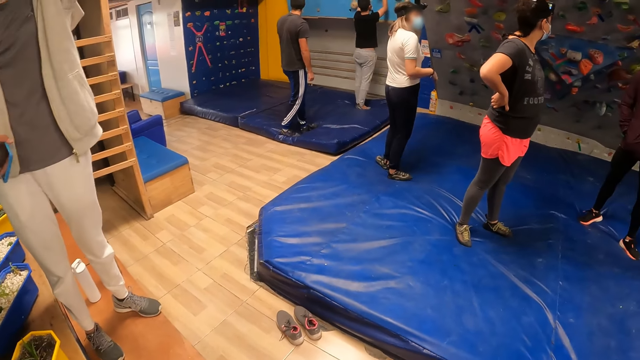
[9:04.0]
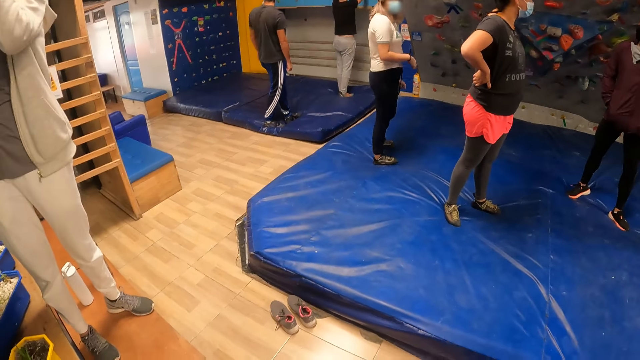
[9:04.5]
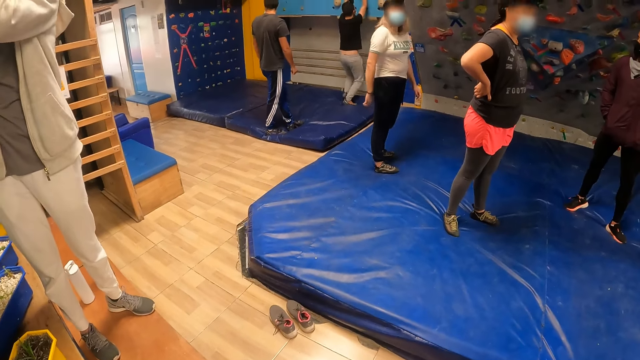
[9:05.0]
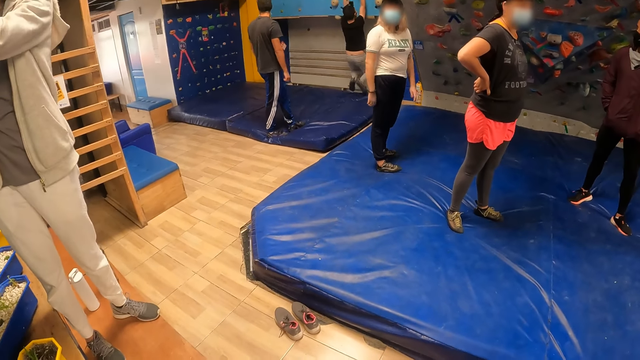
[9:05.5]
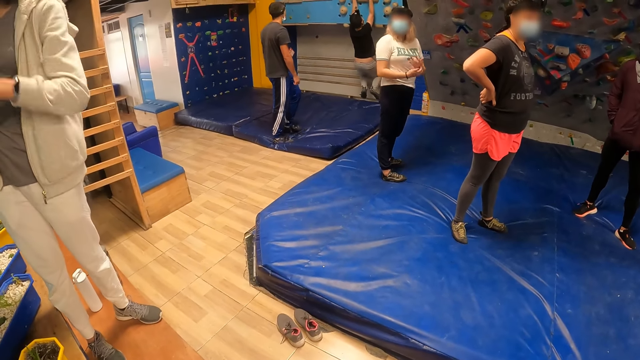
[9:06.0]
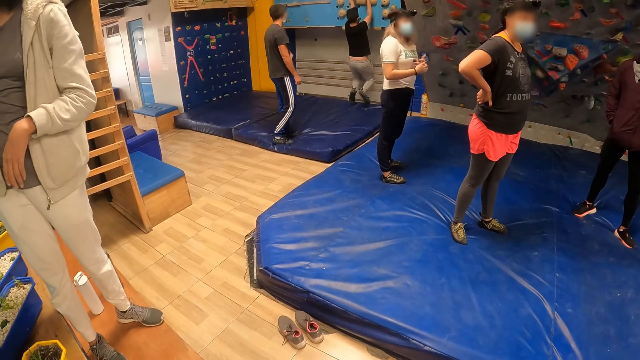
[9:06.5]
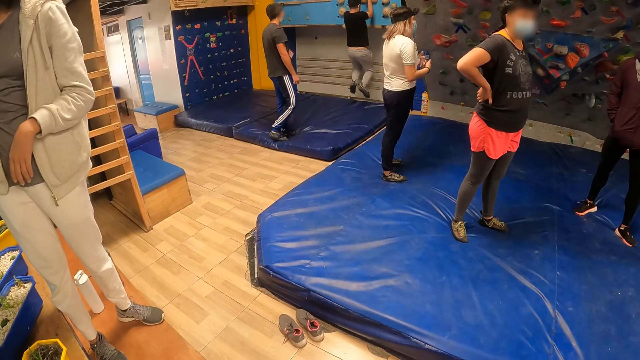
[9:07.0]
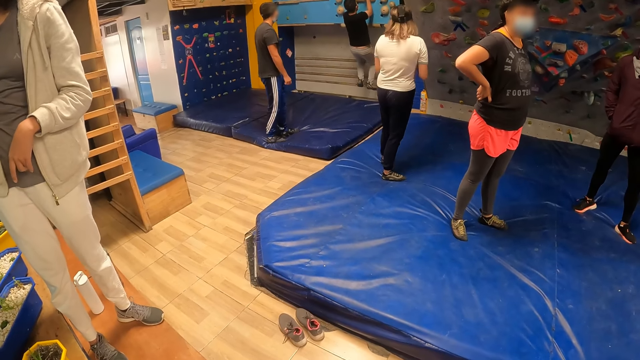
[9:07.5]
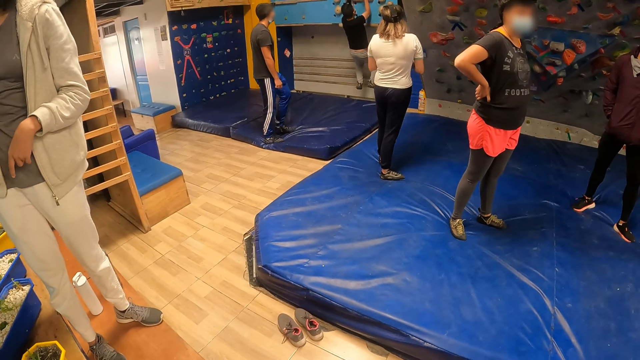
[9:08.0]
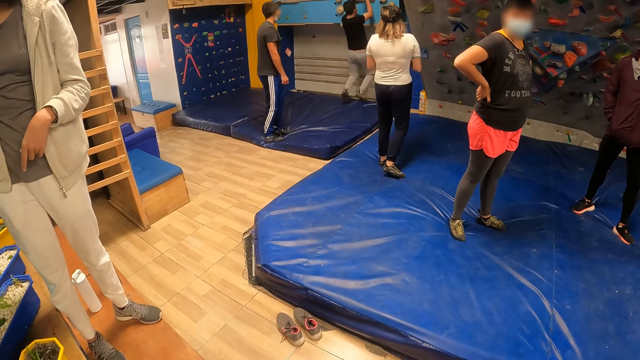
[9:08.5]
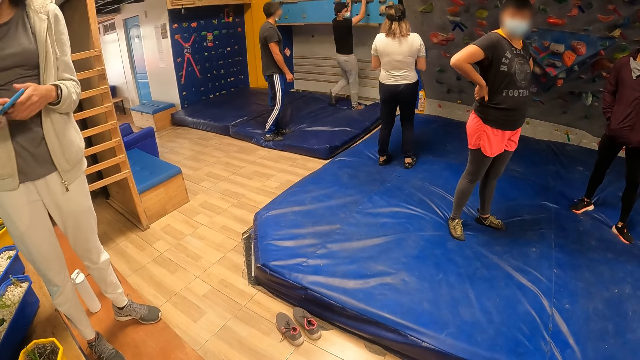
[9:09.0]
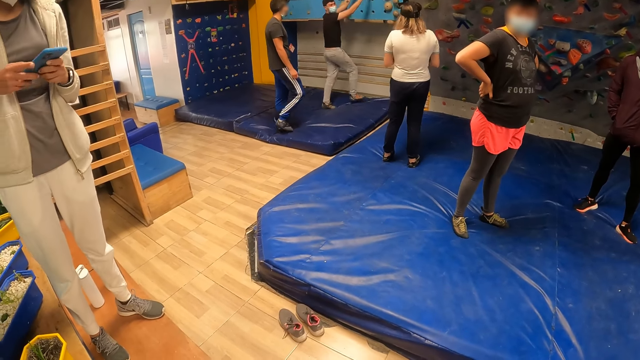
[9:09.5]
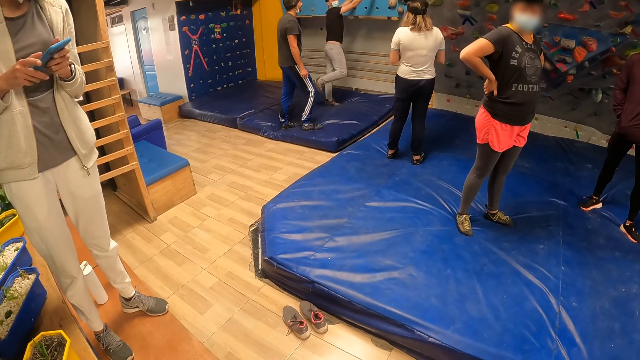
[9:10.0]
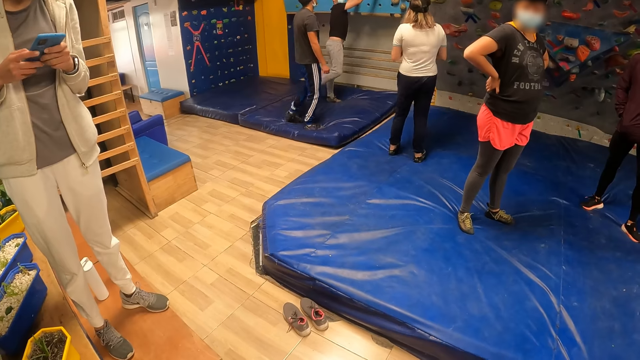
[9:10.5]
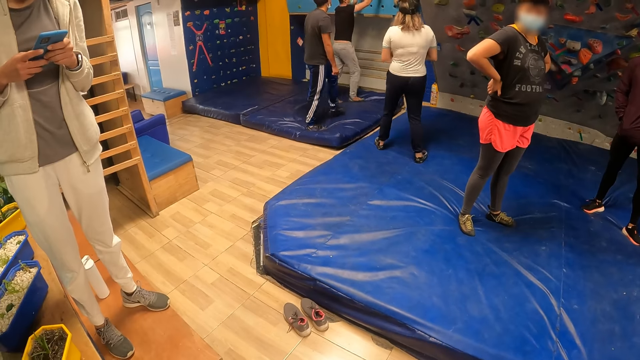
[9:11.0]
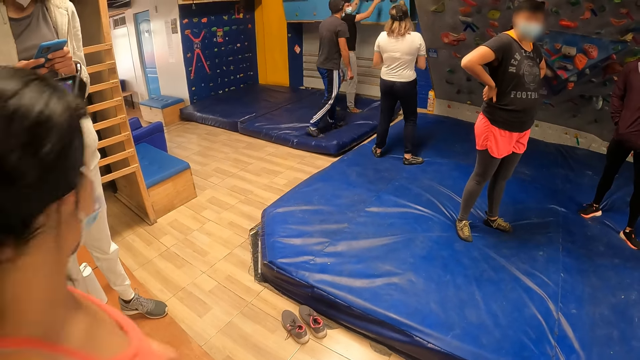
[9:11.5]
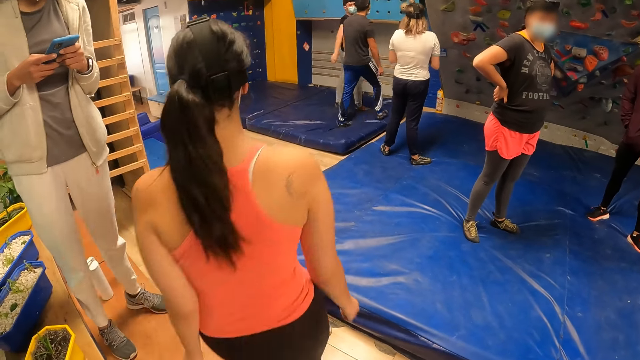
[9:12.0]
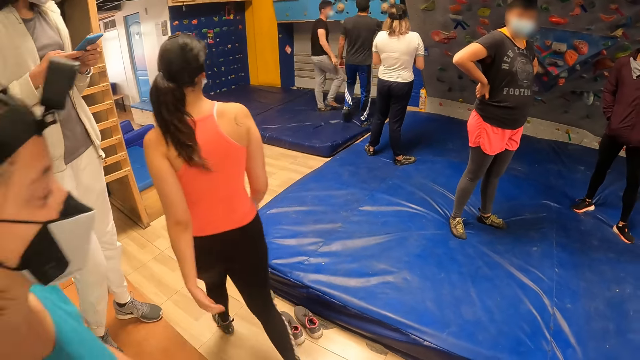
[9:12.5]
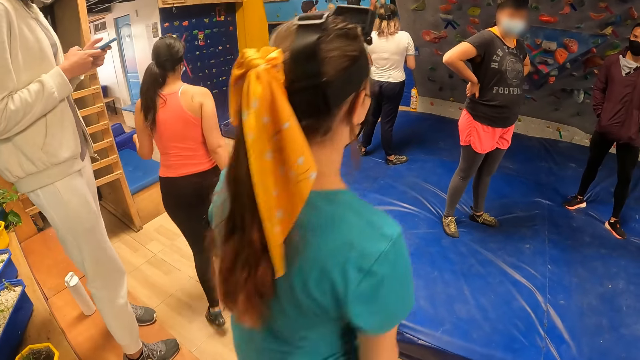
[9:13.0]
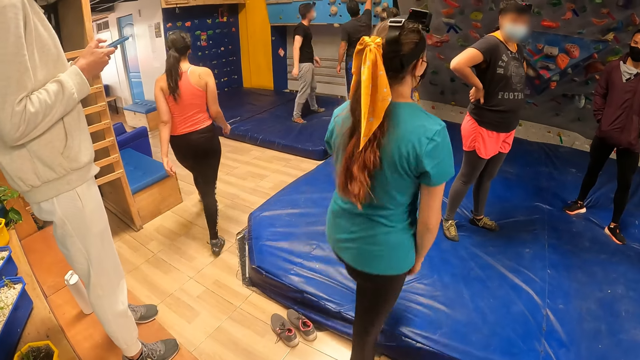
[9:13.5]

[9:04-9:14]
The man climbs the climbing wall. He drops from the climbing wall. The woman operates the phone with both hands. Another man operates his phone.

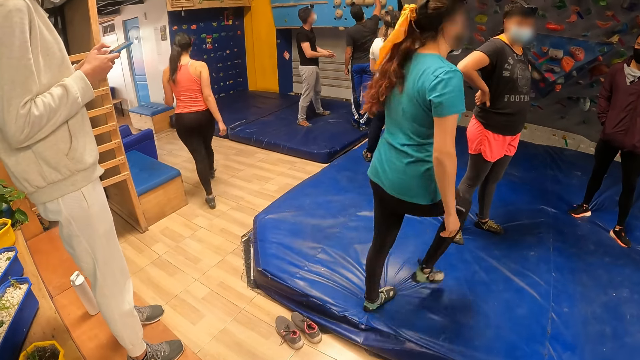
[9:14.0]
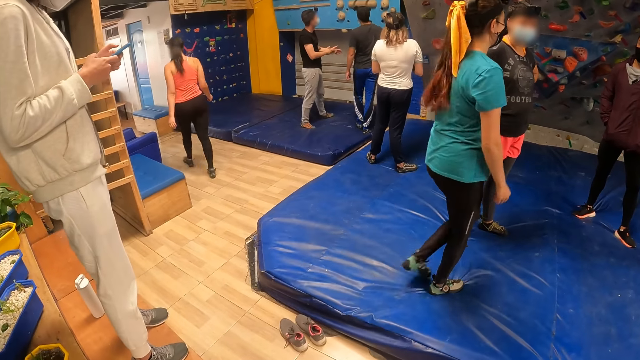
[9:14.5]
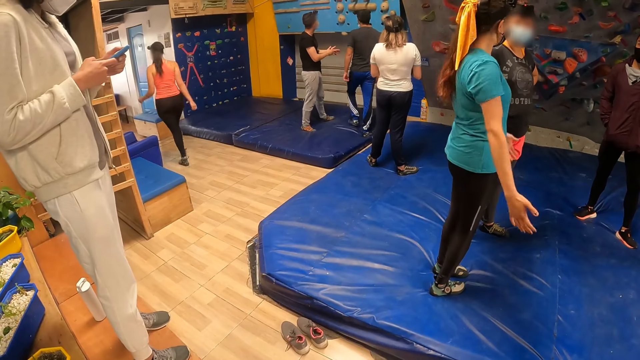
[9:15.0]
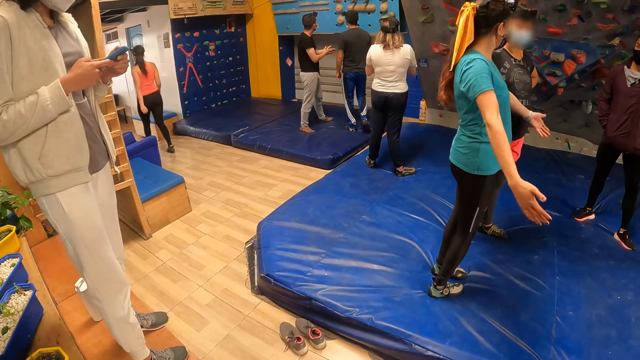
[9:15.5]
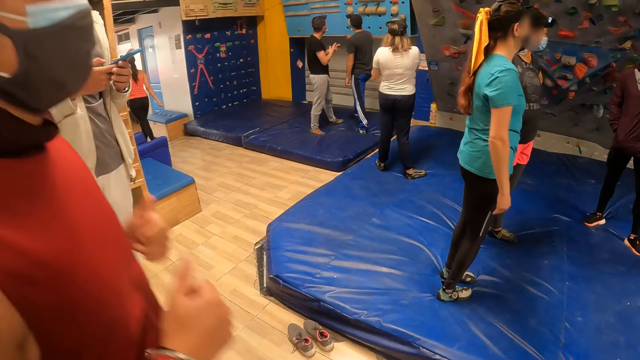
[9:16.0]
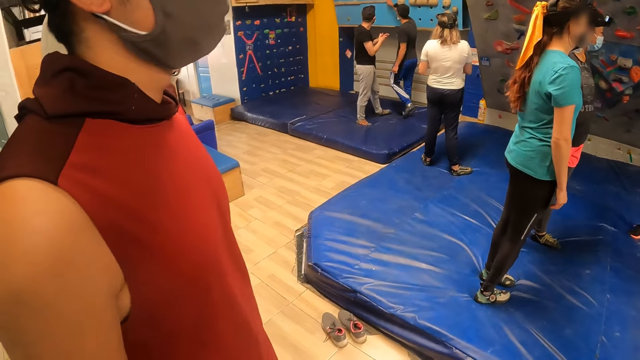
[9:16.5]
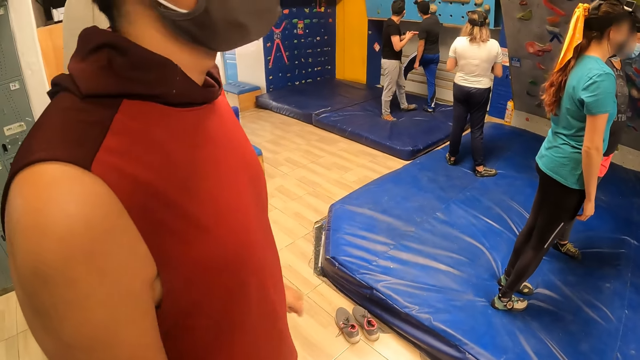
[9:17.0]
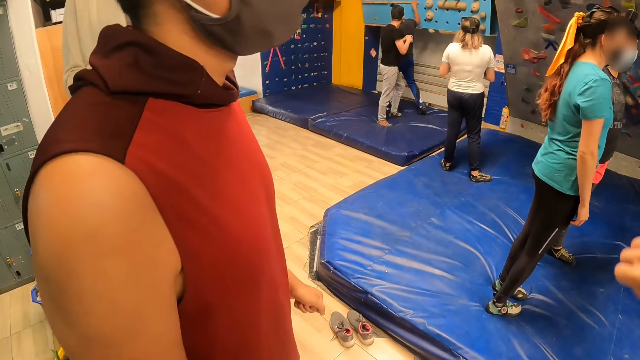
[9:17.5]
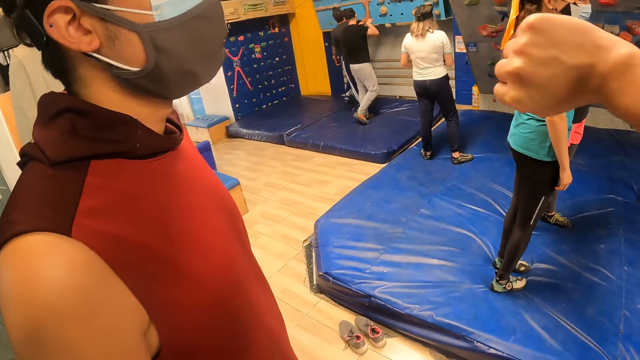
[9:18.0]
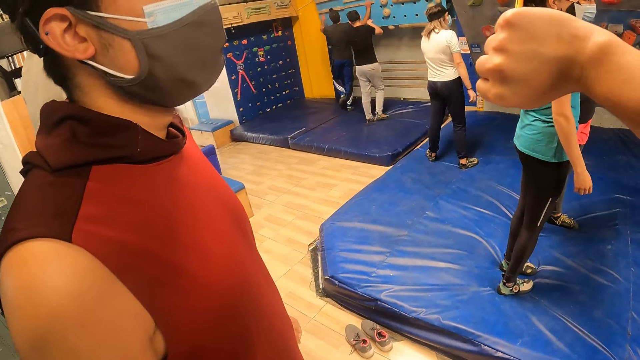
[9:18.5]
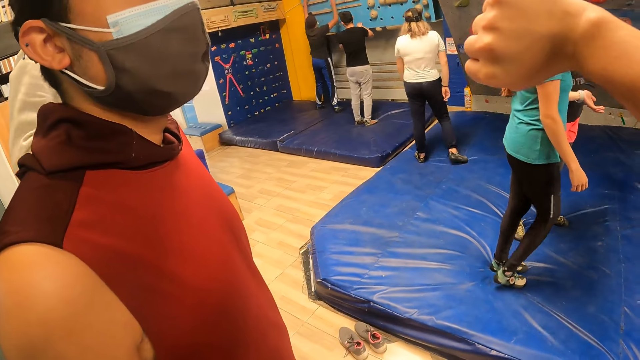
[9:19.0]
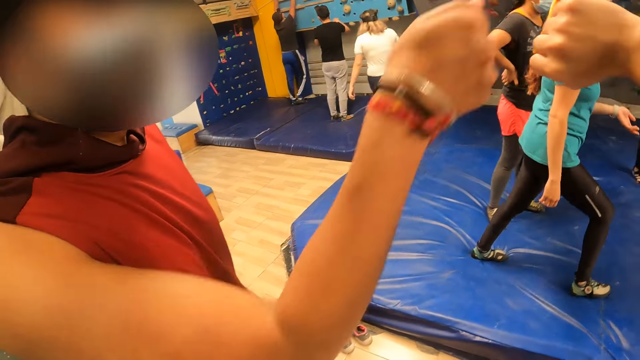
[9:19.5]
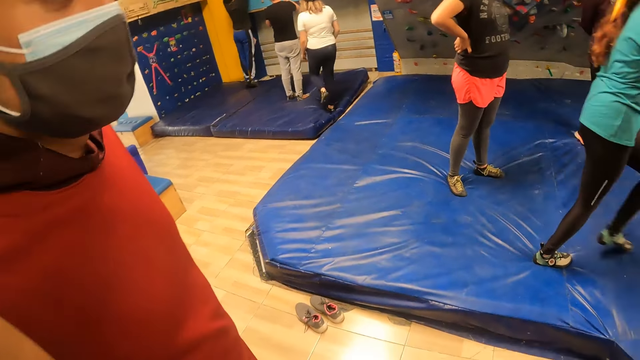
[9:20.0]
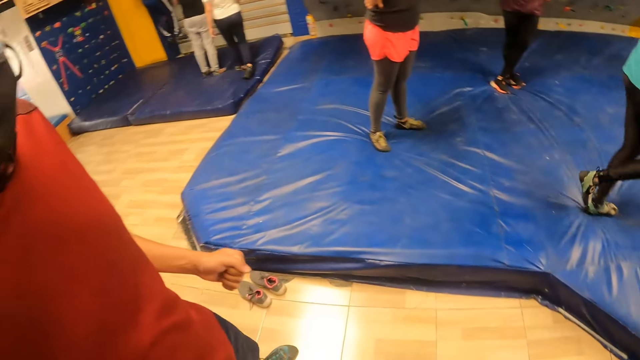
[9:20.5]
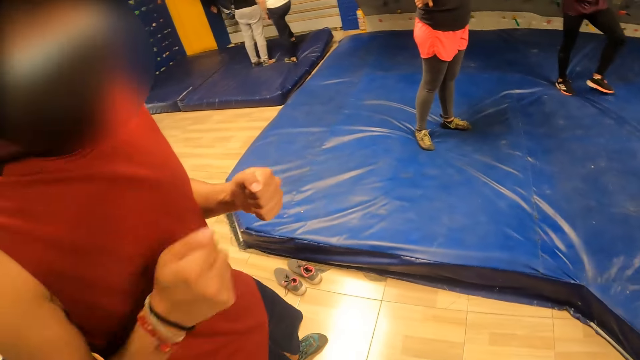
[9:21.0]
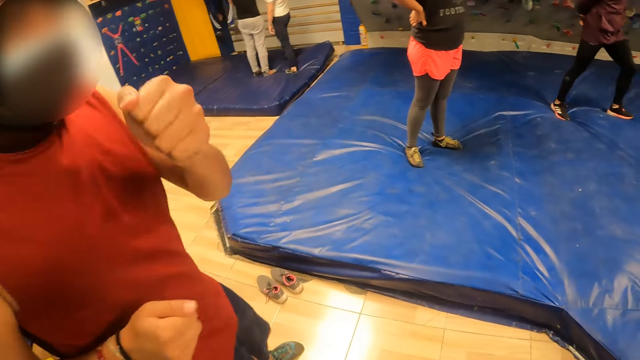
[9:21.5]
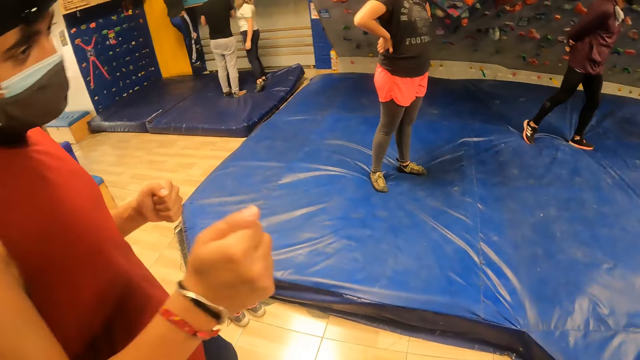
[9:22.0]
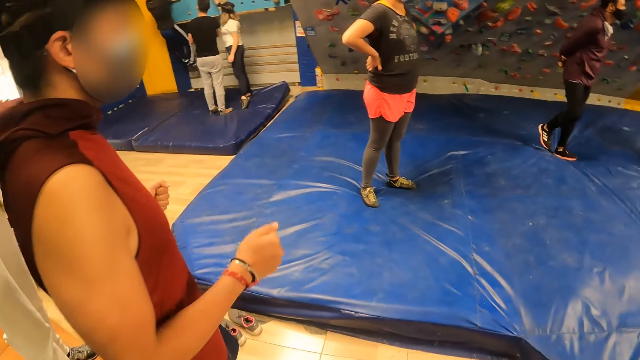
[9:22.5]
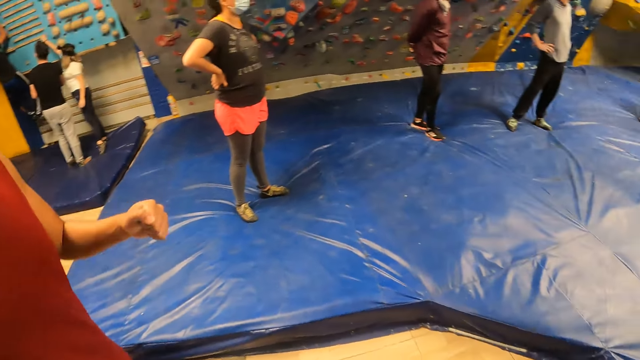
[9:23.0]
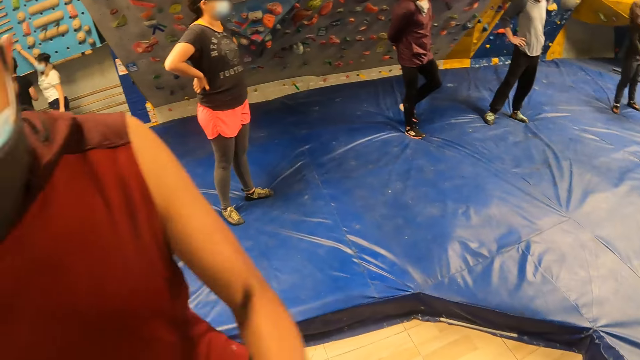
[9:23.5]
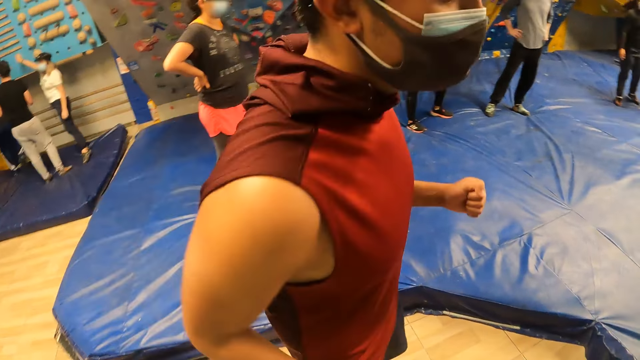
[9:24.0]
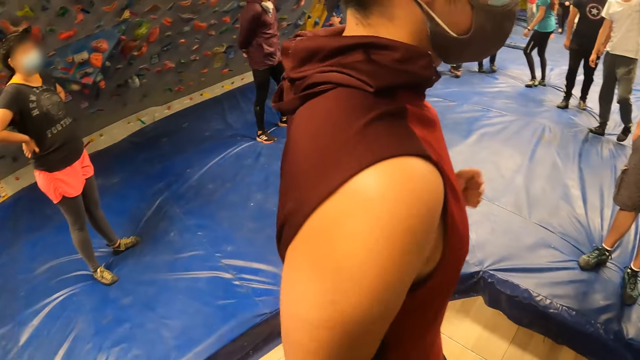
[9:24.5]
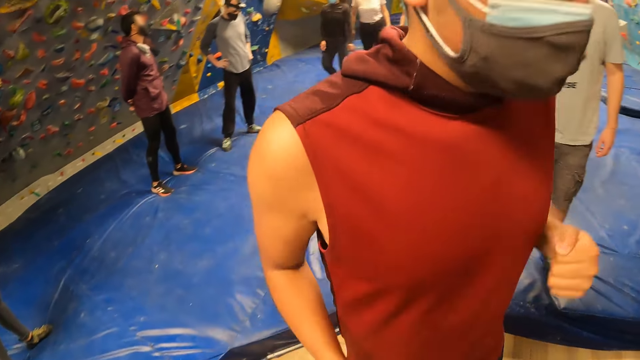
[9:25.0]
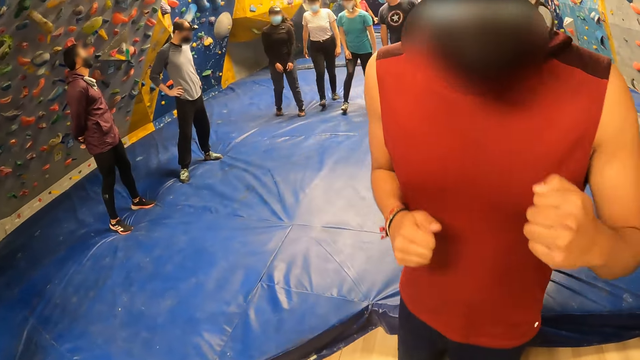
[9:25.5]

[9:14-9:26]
A man stands in front of the camera wearer. The camera wearer interacts with the man. She raises her right hand. She and the man hit knuckles together. The man punches the air with both hands. The man moves his hands.
